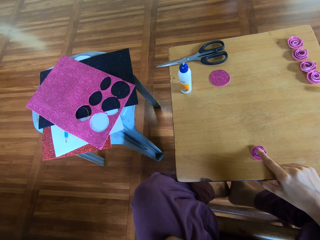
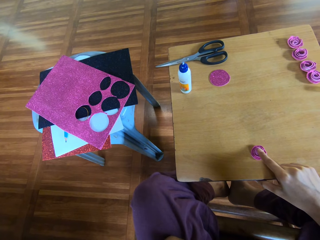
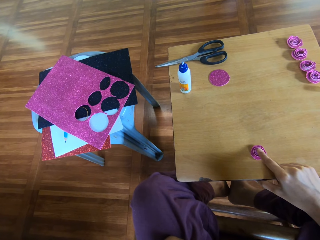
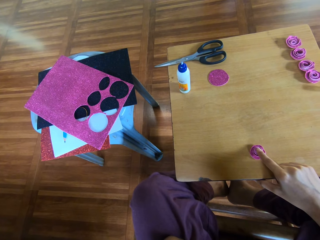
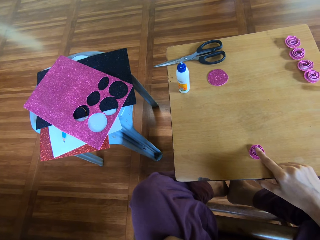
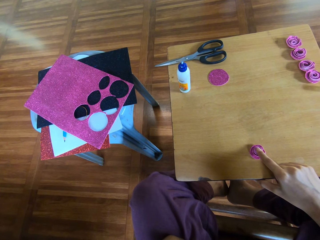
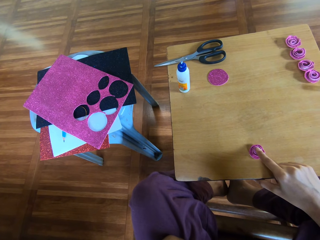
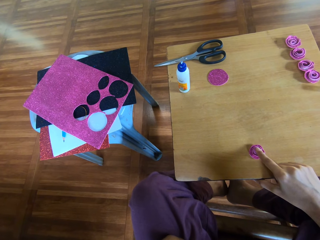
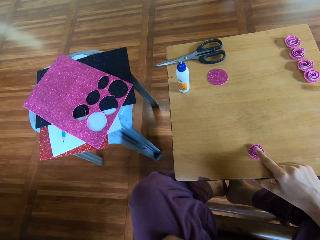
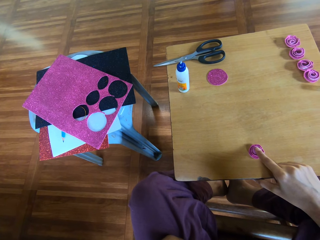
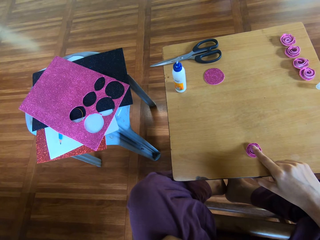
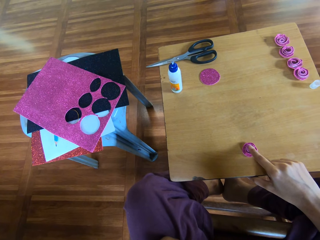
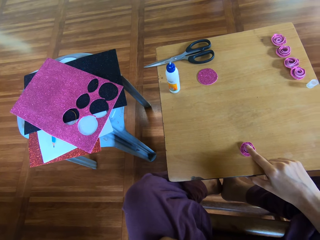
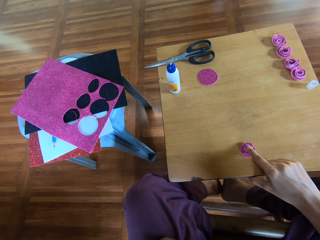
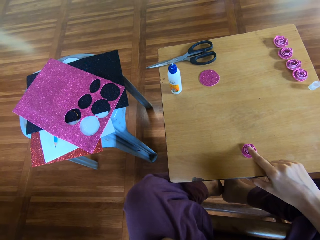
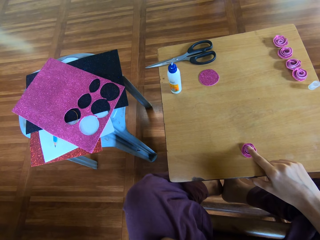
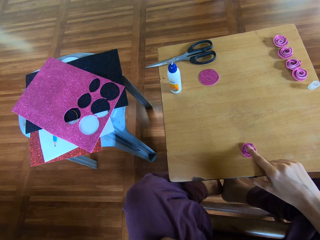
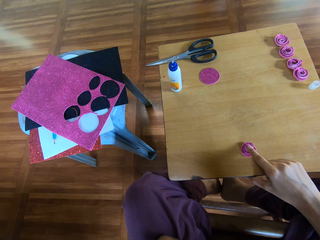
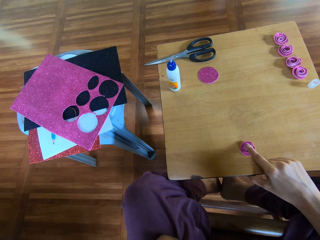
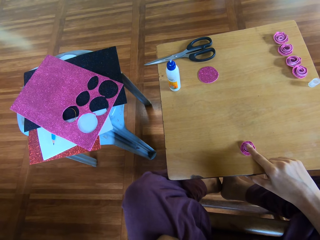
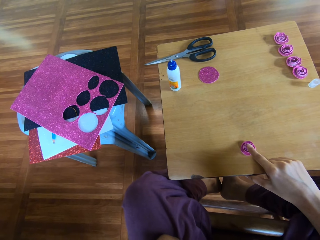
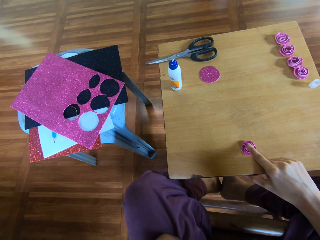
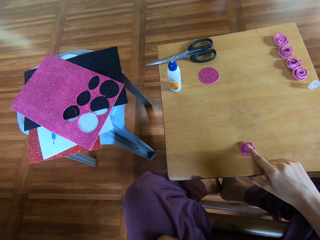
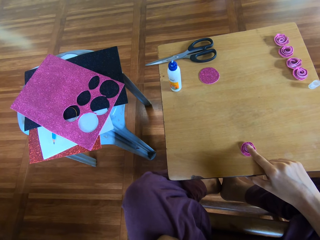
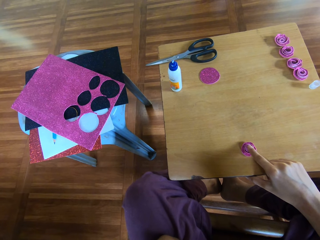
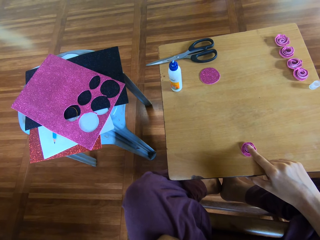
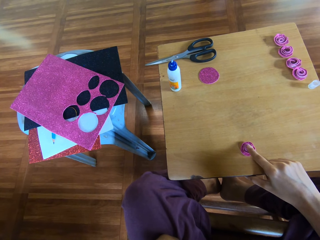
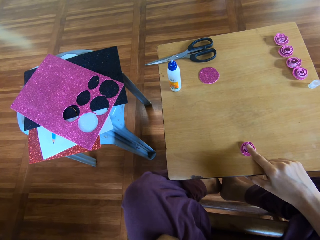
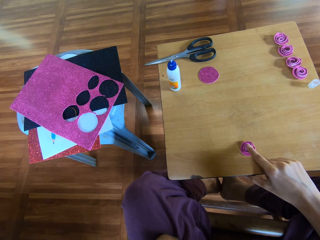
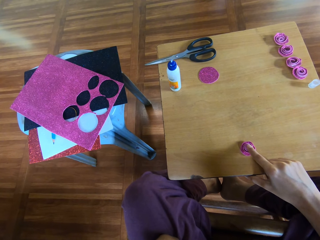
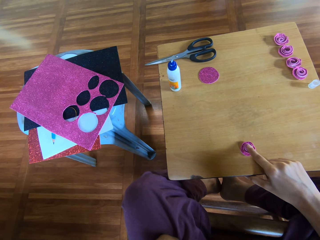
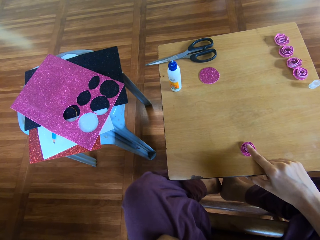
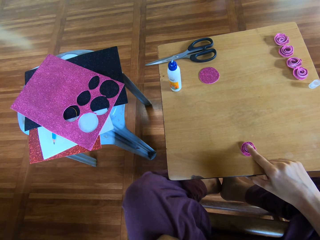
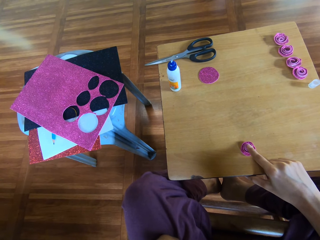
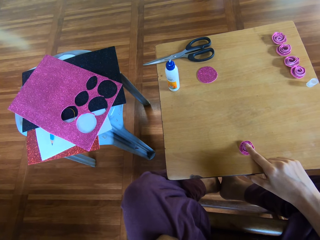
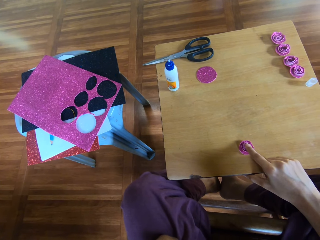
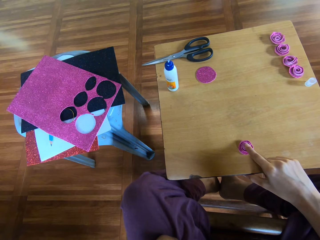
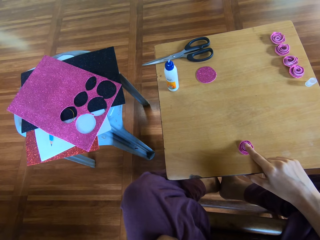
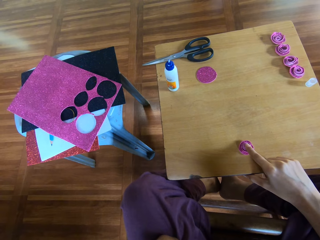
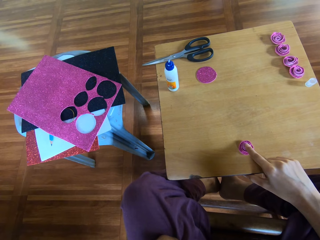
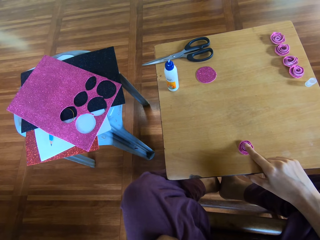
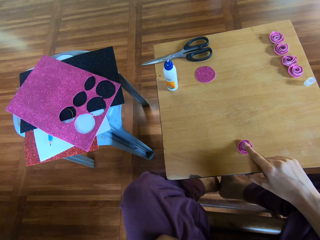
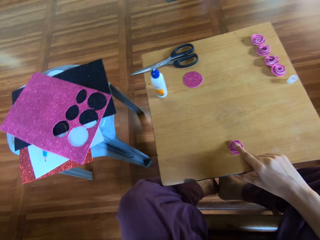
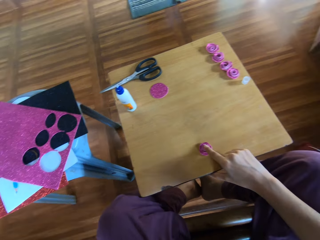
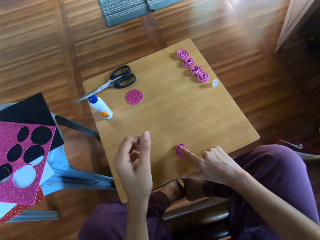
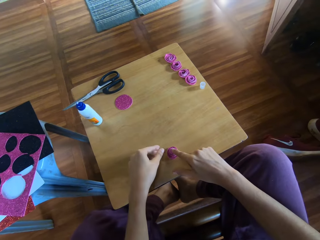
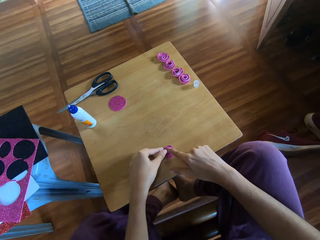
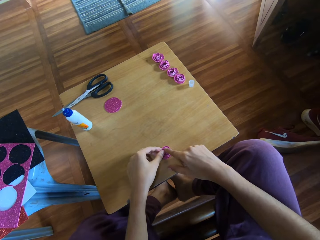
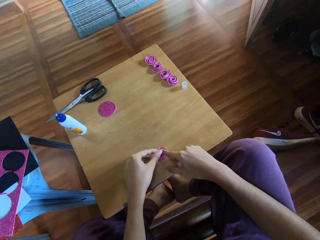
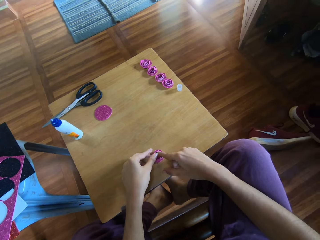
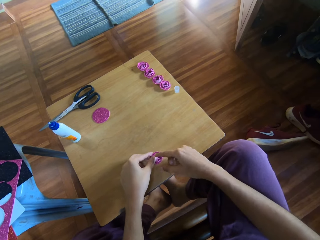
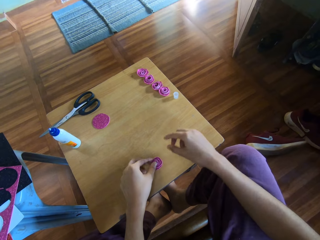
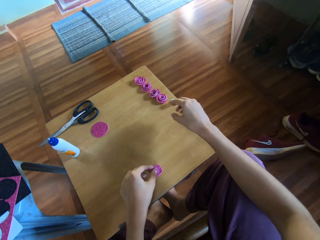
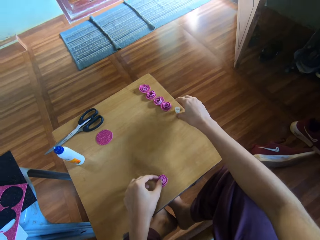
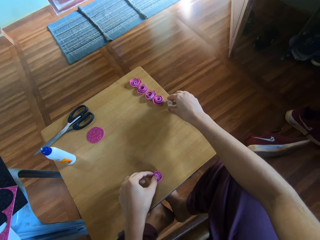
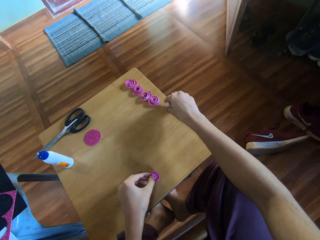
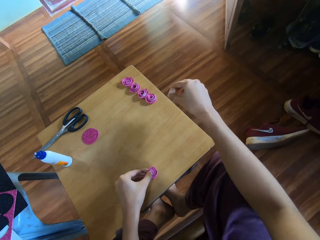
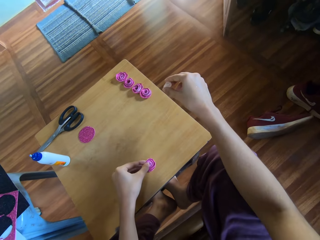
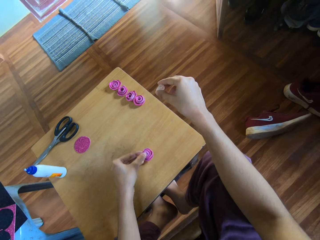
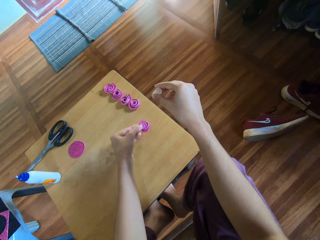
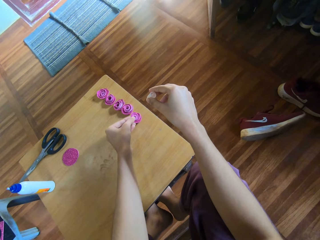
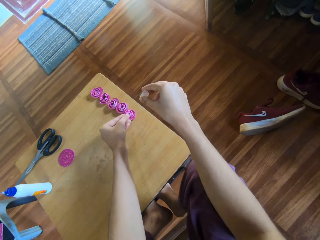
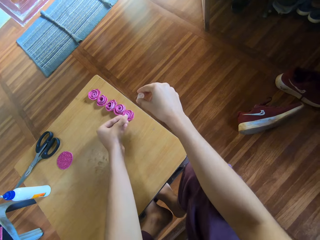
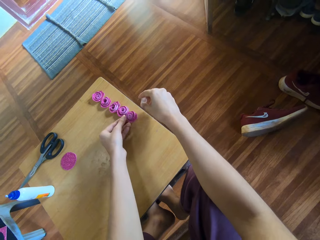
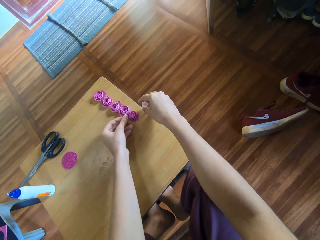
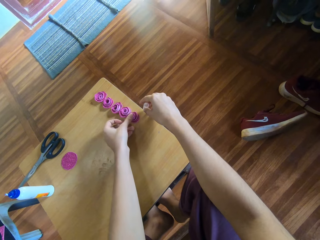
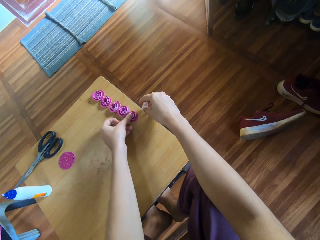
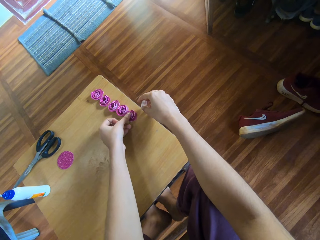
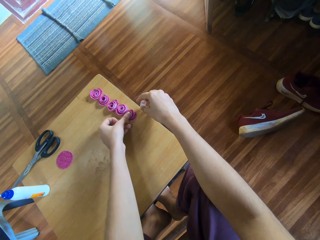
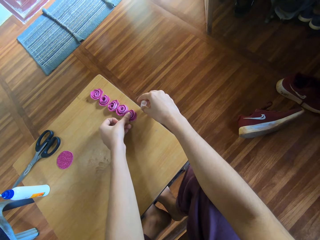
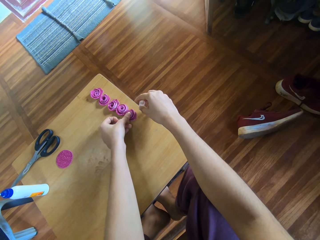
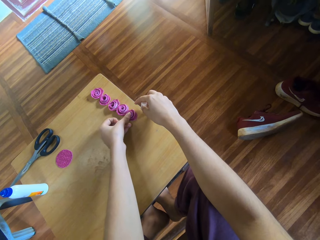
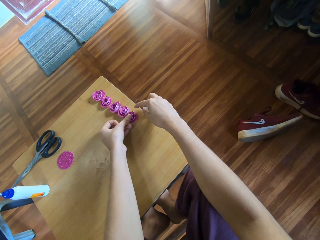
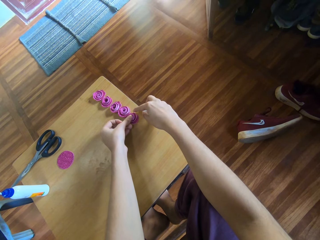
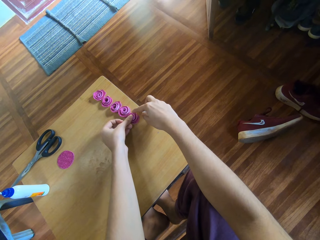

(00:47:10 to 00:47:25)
The camera wearer presses the rolled paper with both hands. She holds the ribbon to match the glue with her left hand. She picks up a bottle cap from the wood with her right hand. She moves the rolled paper to the edge of the table. She puts the ribbon flower in alignment. She presses the rolled paper with her left hand.

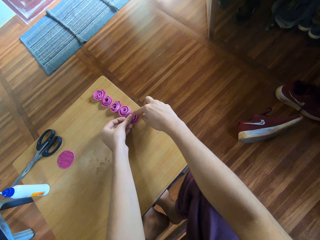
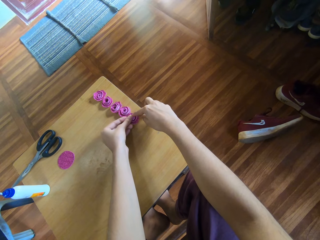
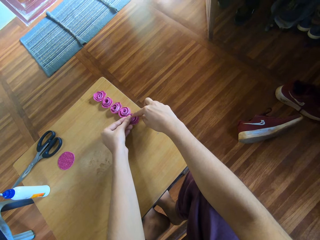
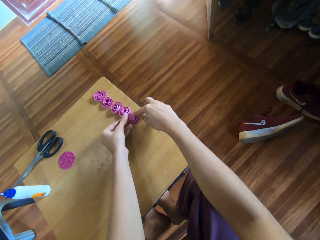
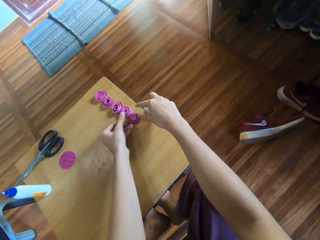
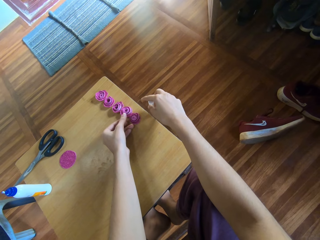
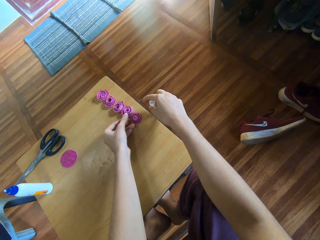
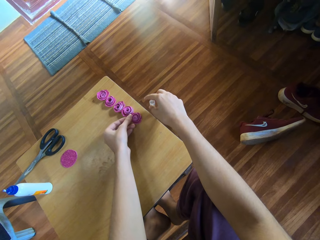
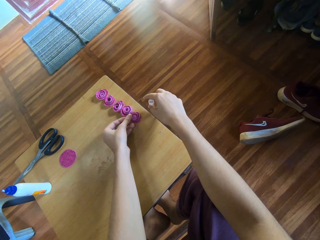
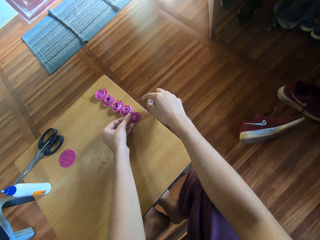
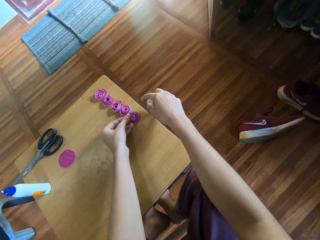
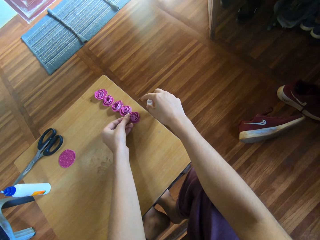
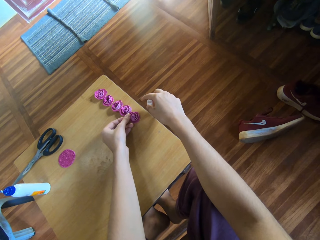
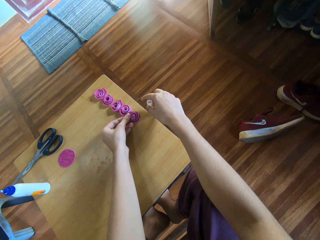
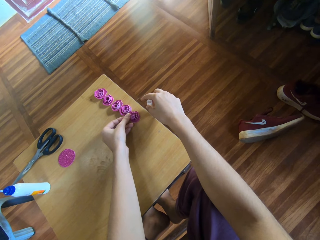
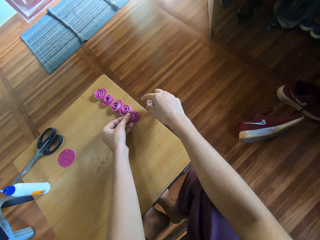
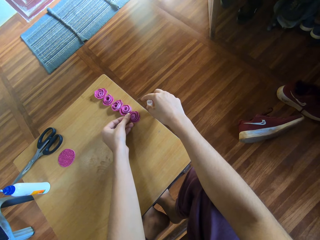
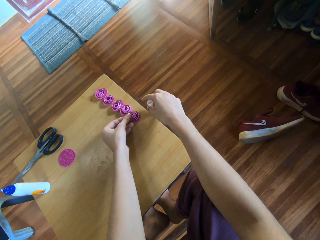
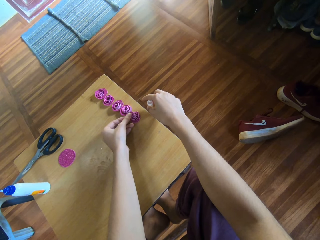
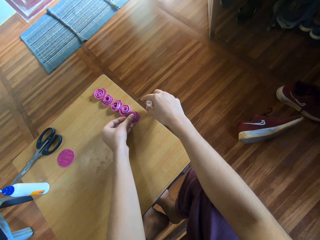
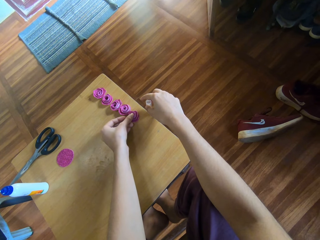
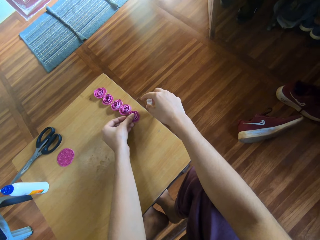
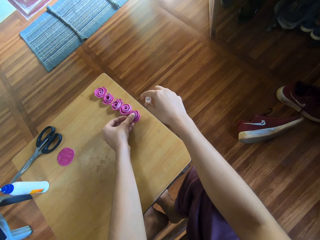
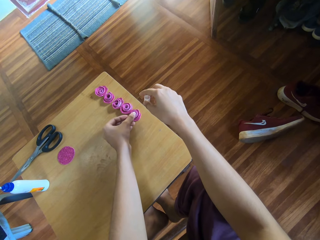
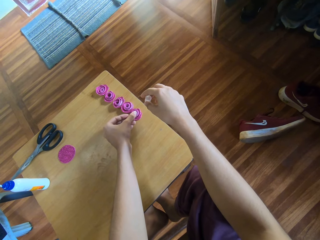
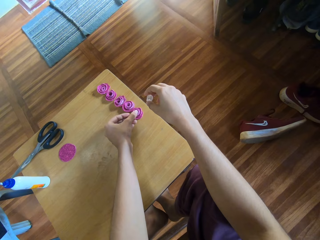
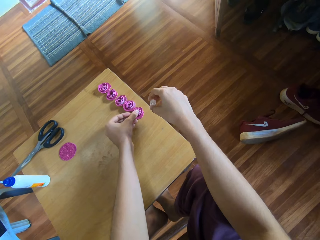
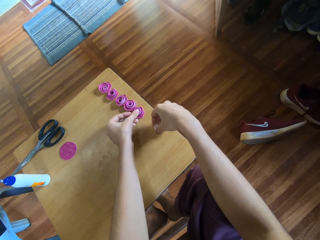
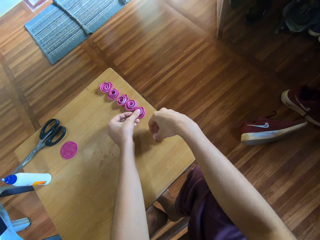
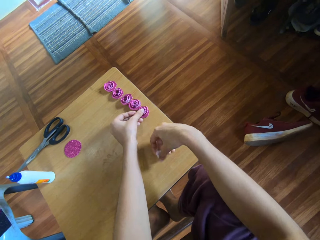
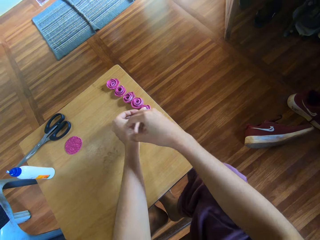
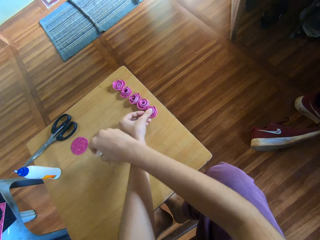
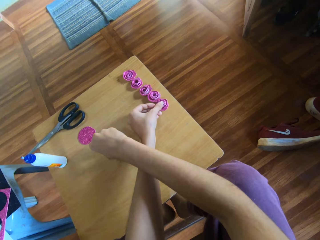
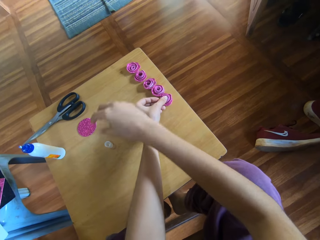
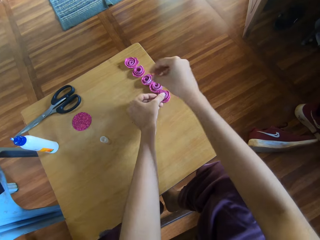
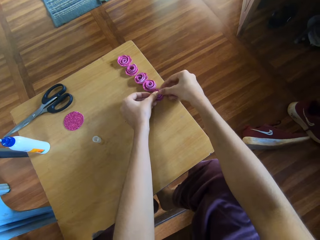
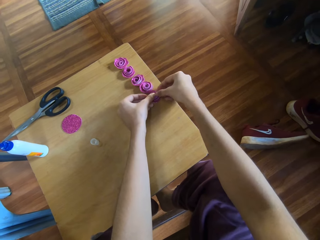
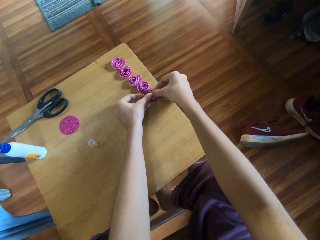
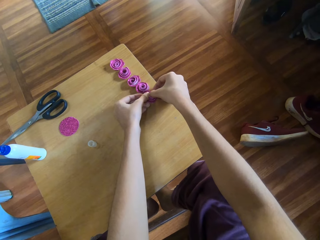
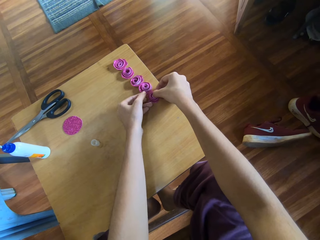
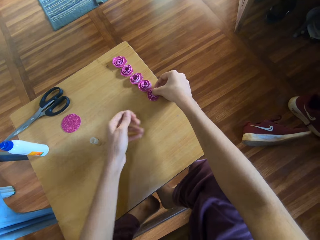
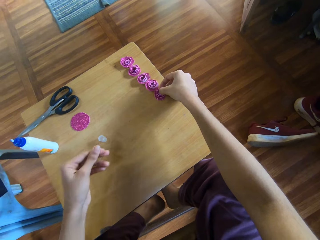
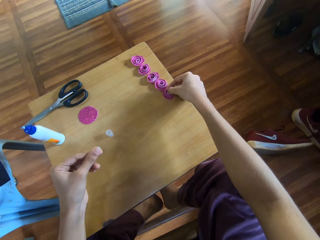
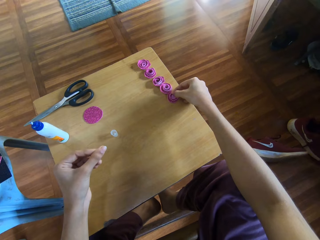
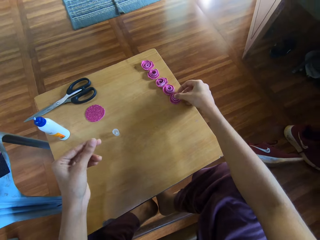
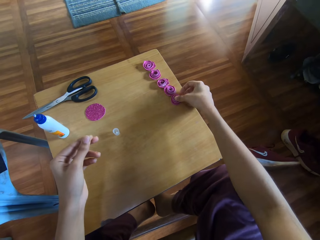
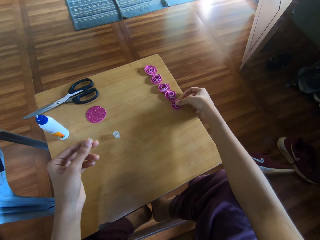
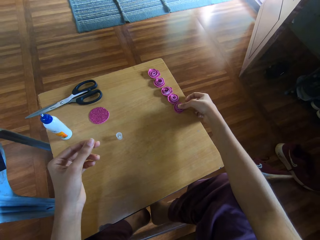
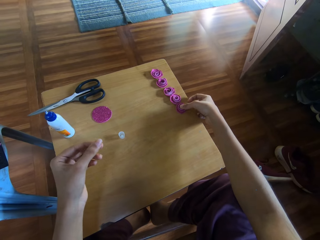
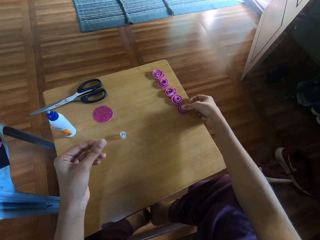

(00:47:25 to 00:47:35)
The camera wearer presses the rolled paper with both hands. She holds the ribbon flower. She removes her right hand. She holds a lid or bottle cap. She drops the bottle cap on the table with her right hand. She presses the rolled paper with both hands. She holds the ribbon to match the glue. She rubs her left fingers together to remove glue.
